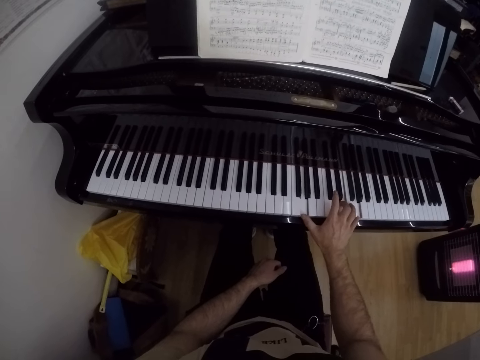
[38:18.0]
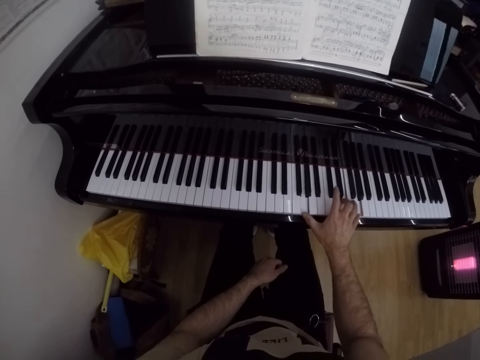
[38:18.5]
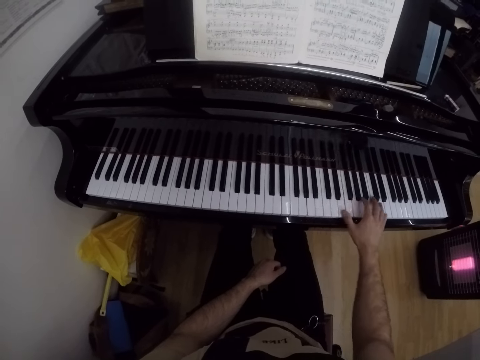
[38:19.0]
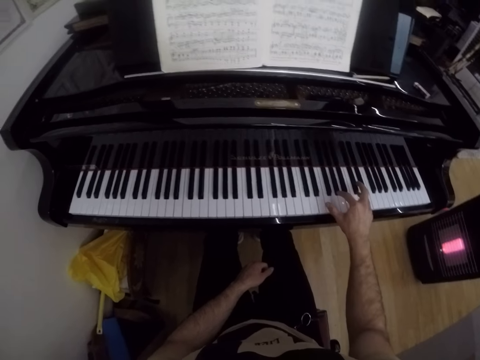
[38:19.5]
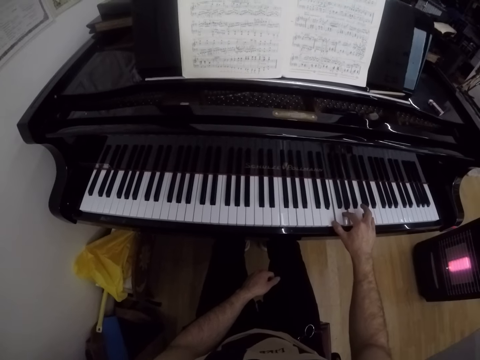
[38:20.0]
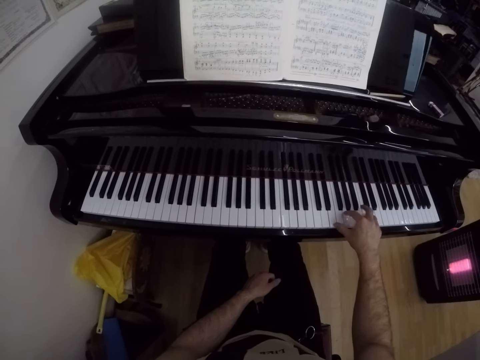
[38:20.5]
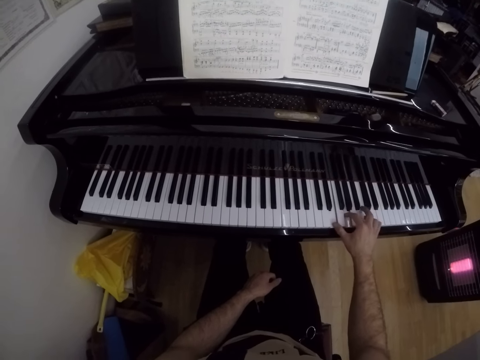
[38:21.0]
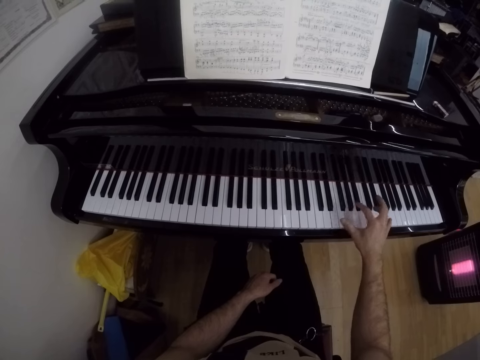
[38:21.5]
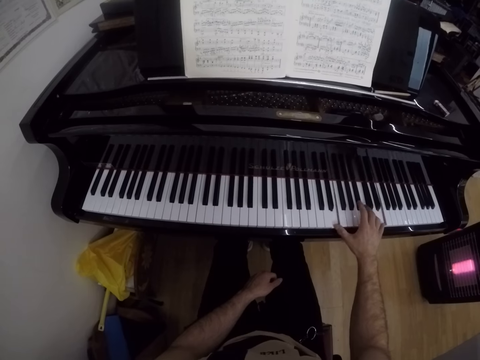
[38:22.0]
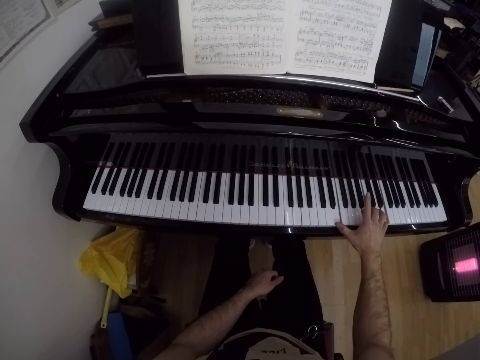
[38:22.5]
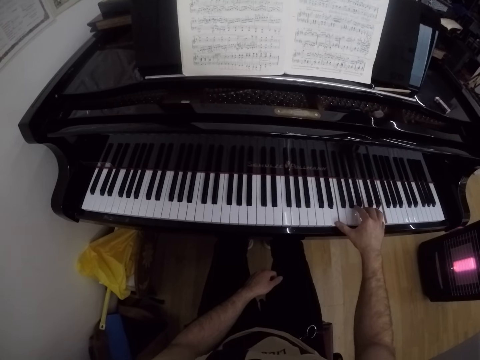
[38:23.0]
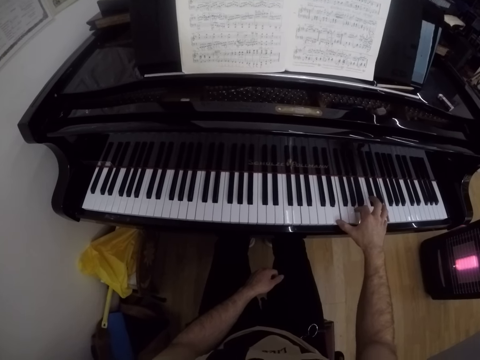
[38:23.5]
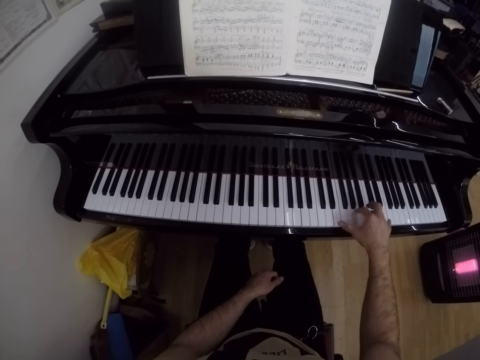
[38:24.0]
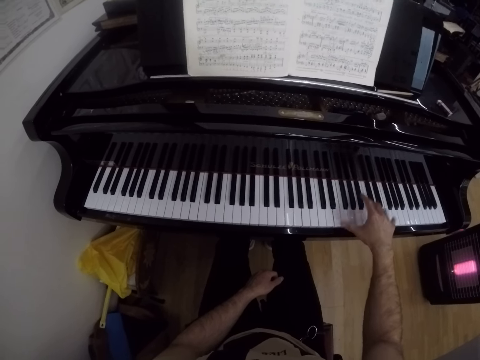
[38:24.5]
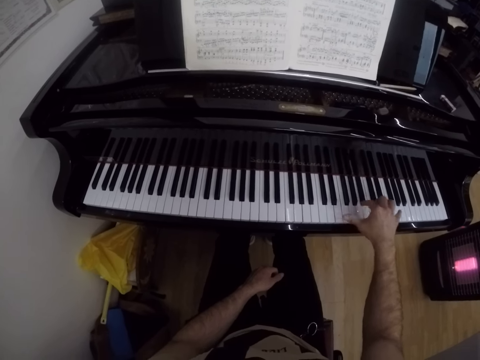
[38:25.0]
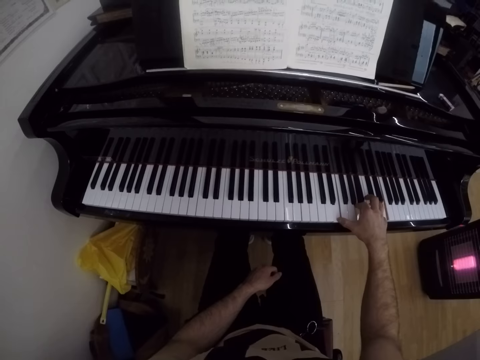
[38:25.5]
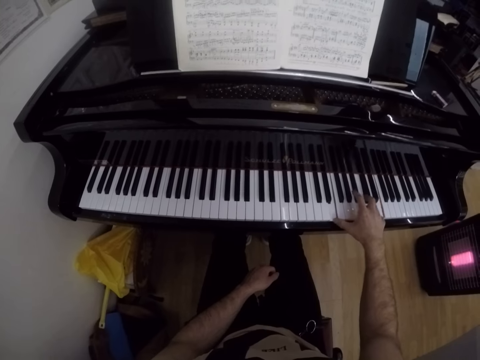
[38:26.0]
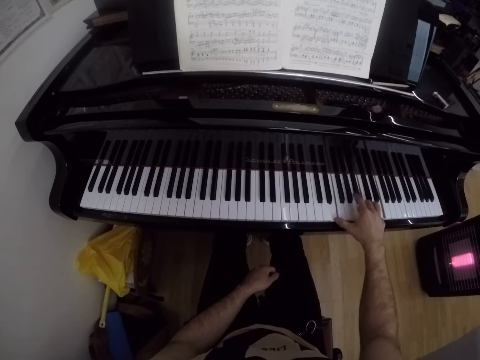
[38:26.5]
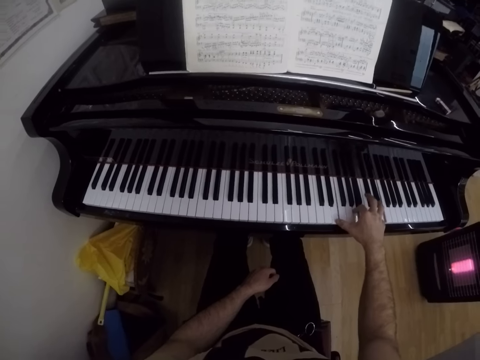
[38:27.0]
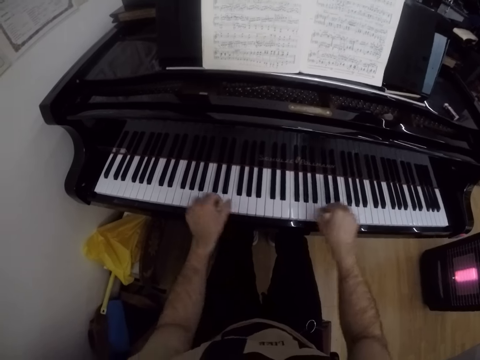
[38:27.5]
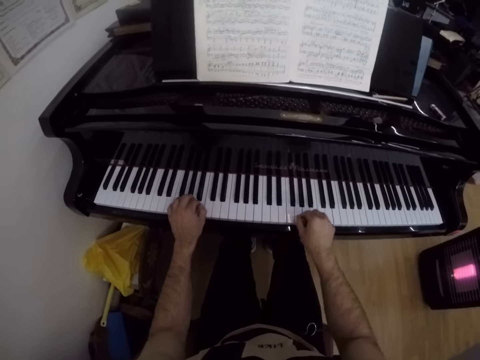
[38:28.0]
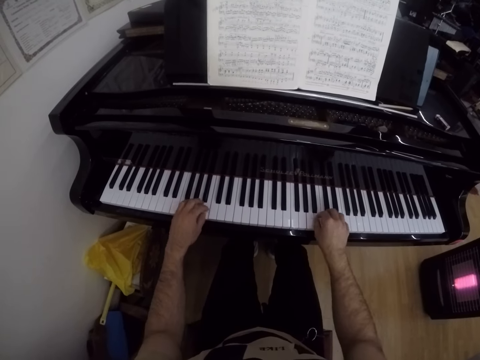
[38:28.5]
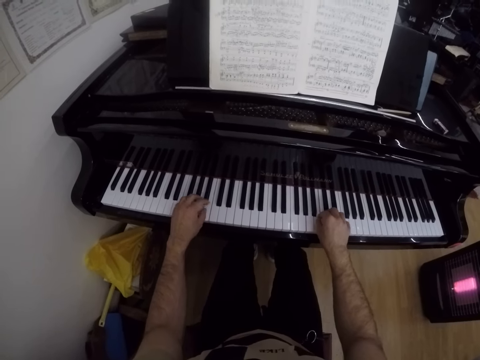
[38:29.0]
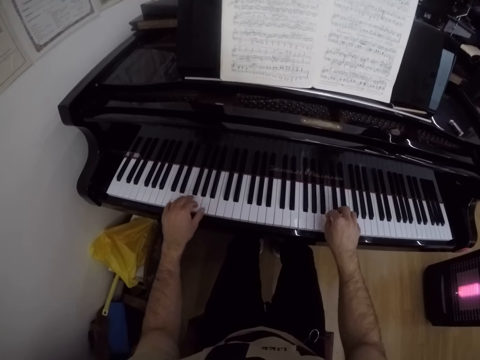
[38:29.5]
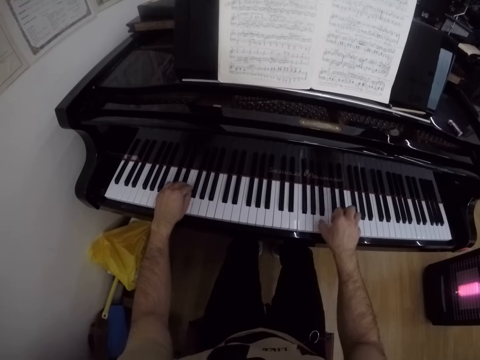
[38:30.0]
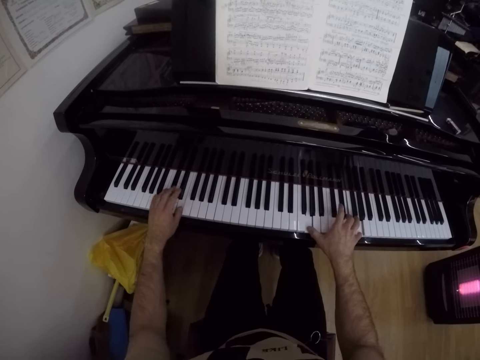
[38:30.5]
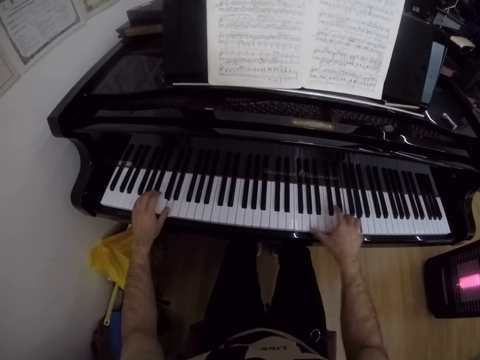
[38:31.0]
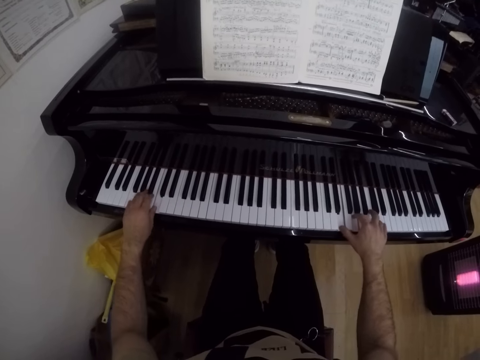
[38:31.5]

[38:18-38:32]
The camera wearer plays the piano with both hands.

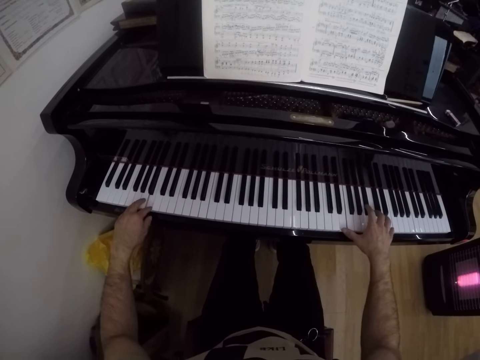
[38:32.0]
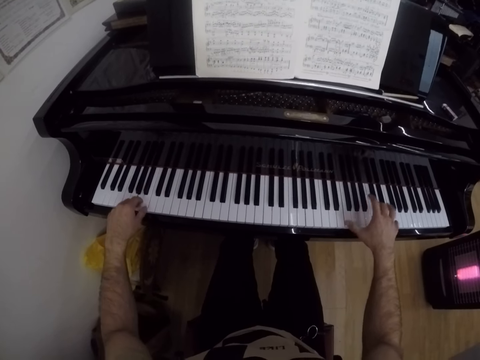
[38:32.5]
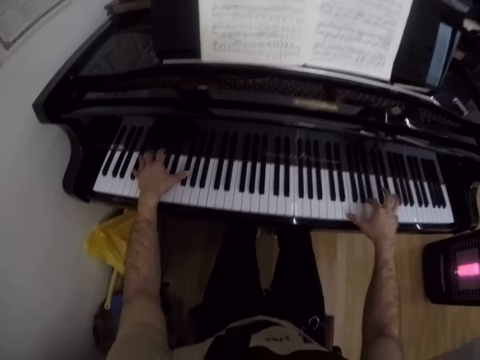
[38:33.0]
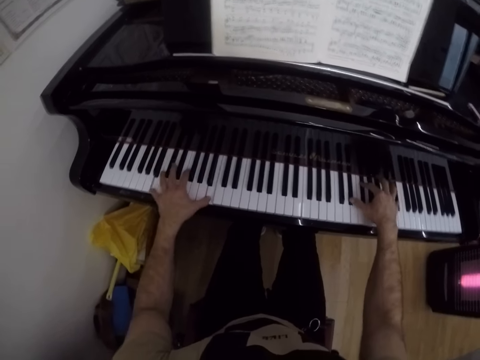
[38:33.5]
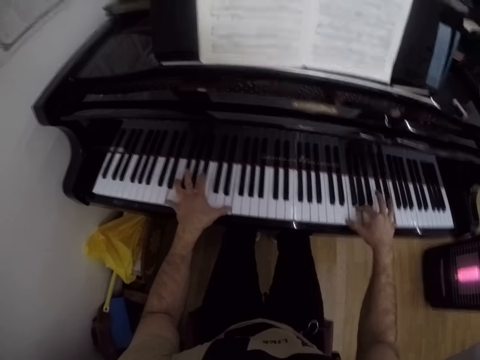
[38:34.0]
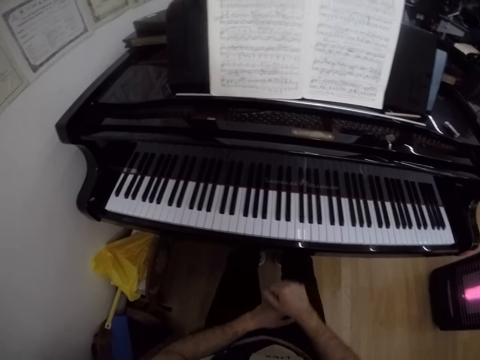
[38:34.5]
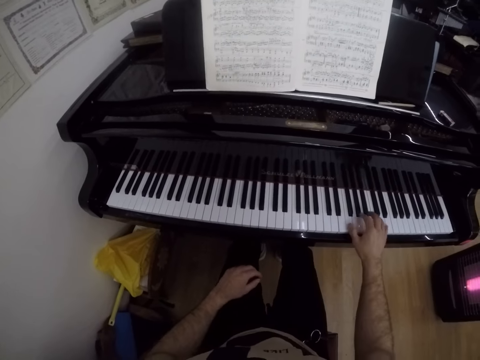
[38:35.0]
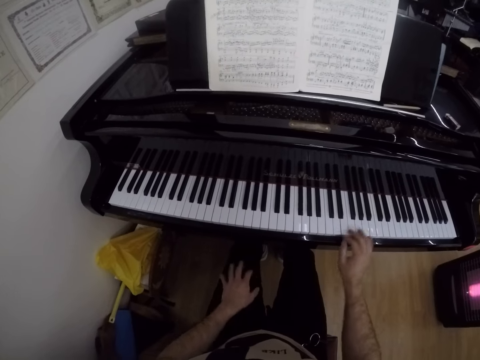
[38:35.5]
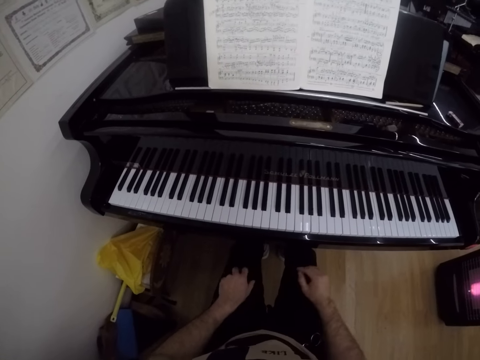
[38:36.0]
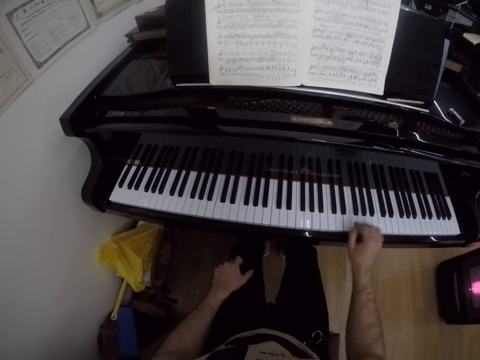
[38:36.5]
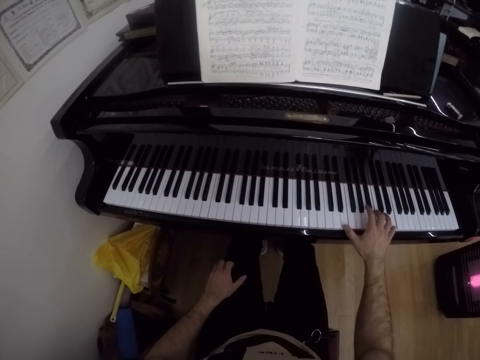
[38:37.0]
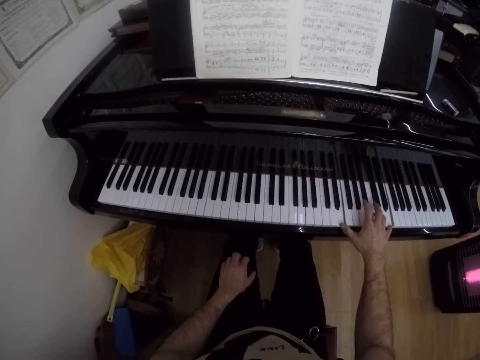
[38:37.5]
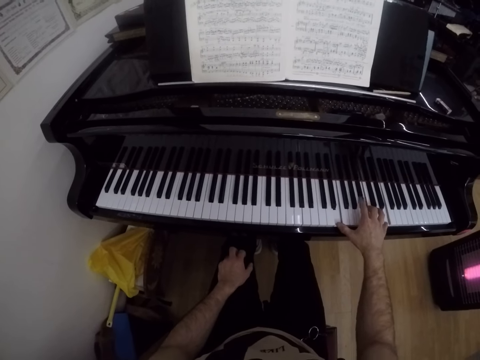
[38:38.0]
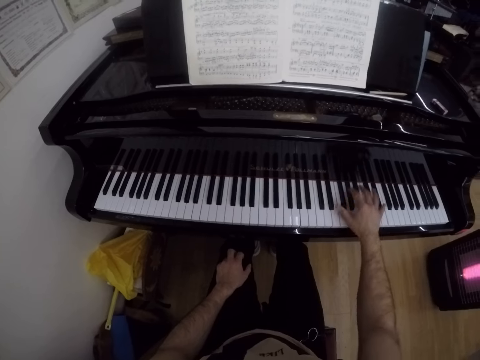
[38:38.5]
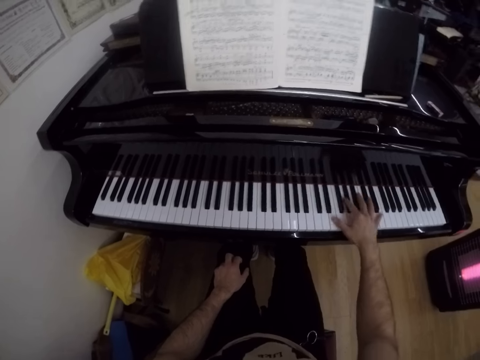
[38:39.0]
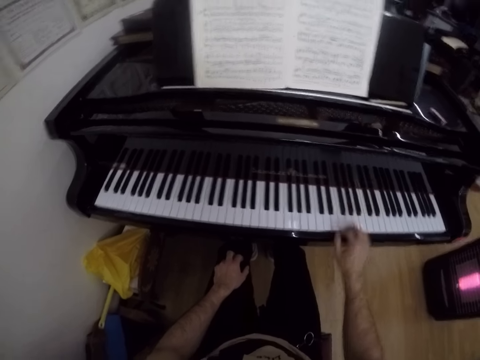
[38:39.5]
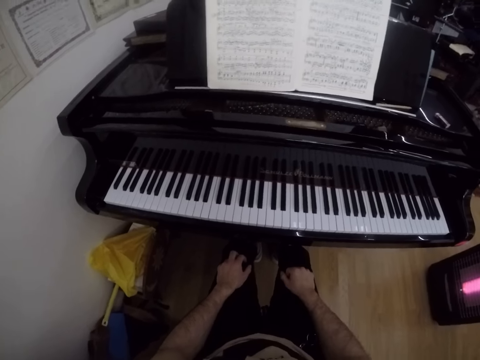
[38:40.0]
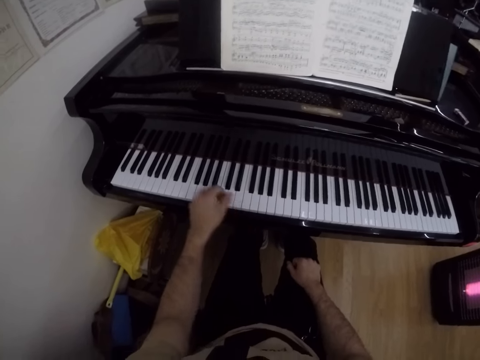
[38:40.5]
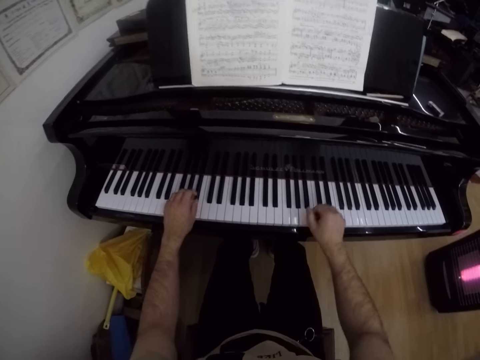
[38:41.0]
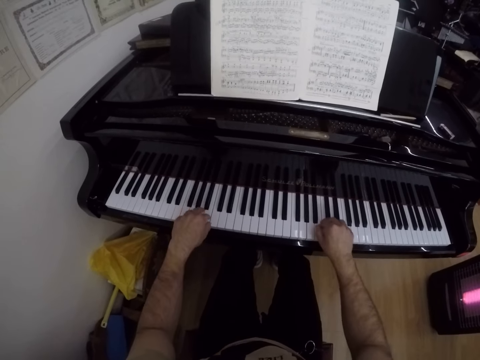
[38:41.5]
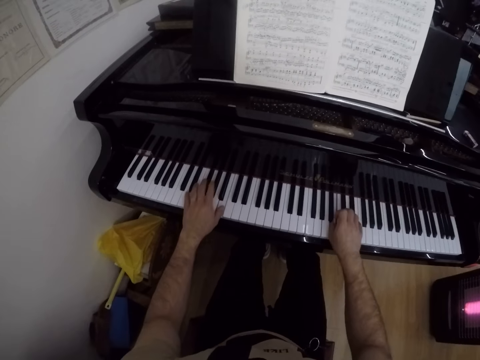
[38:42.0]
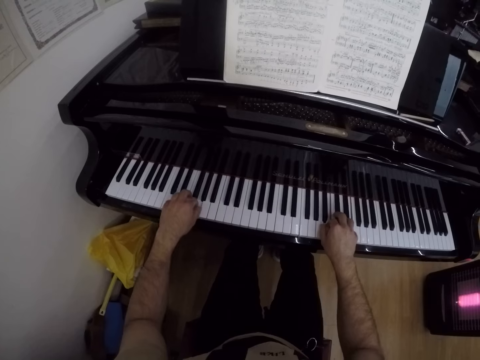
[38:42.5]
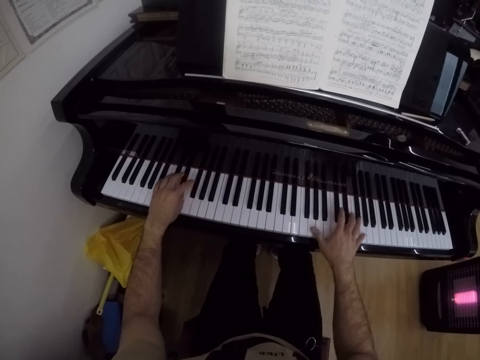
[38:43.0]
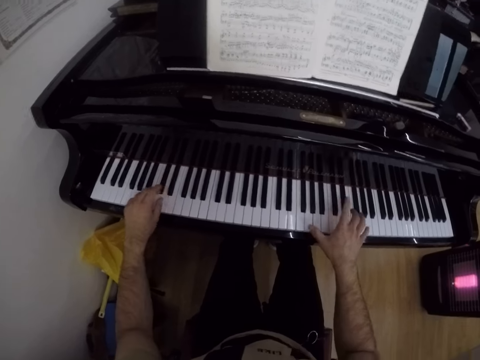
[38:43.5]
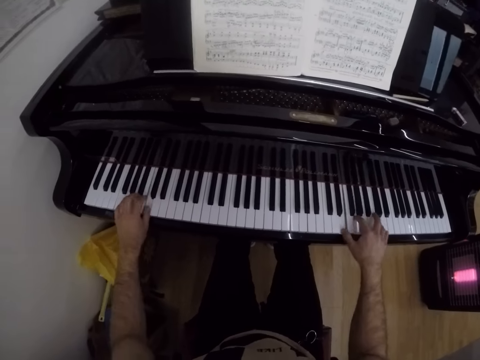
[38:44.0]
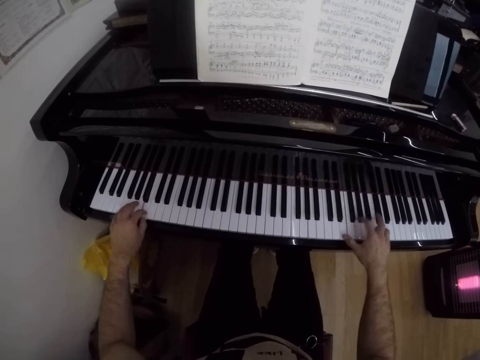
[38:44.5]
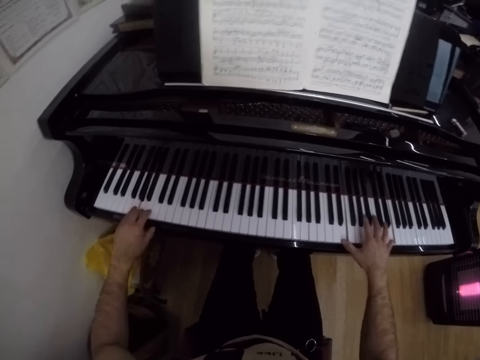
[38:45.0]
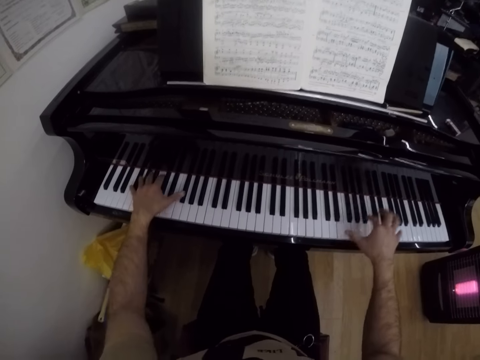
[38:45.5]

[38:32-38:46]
The camera wearer places his left hand on his left lap. He plays the piano with his right hand. He places his right hand on his right lap. He plays the piano with his left hand. He plays the piano with both hands.
